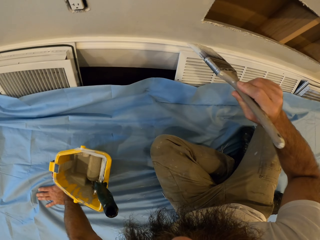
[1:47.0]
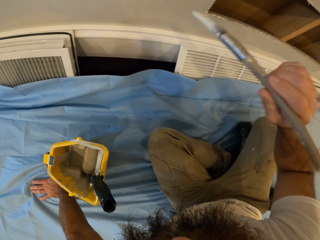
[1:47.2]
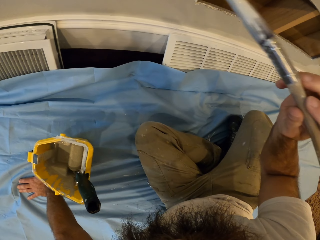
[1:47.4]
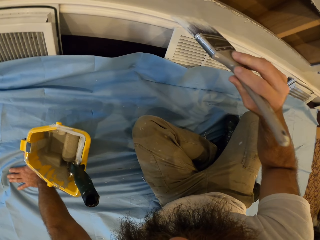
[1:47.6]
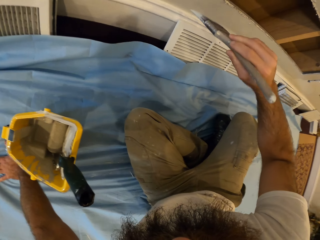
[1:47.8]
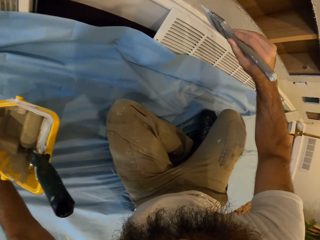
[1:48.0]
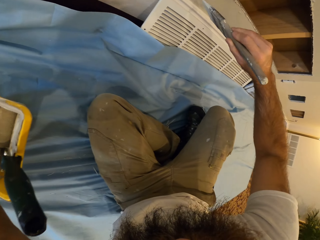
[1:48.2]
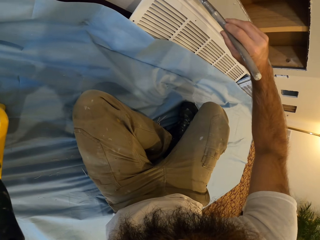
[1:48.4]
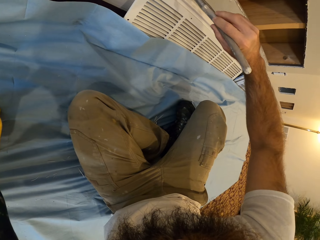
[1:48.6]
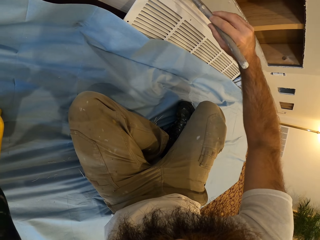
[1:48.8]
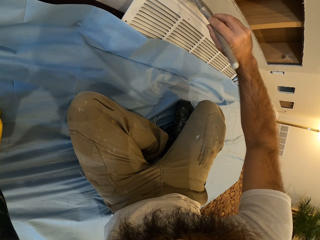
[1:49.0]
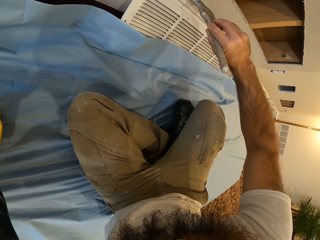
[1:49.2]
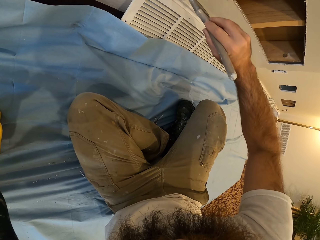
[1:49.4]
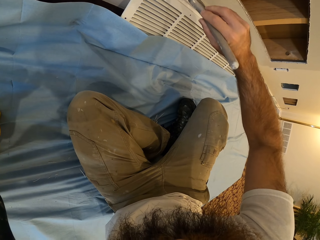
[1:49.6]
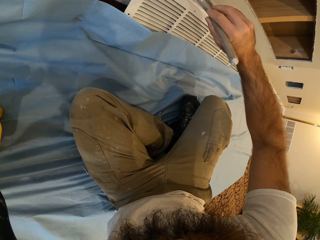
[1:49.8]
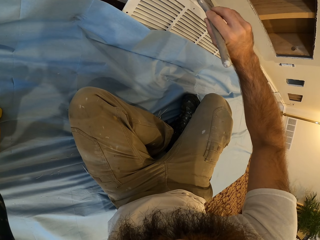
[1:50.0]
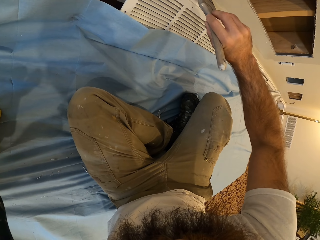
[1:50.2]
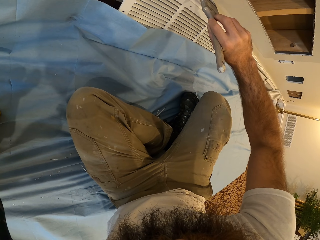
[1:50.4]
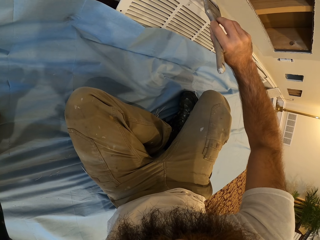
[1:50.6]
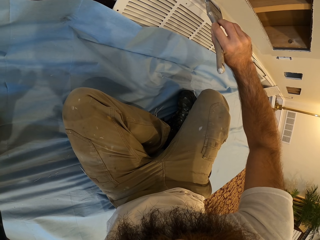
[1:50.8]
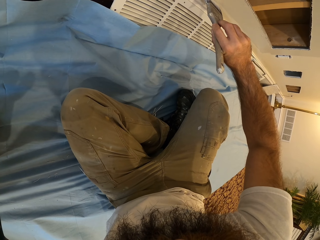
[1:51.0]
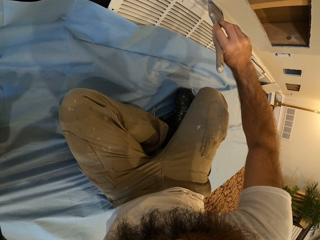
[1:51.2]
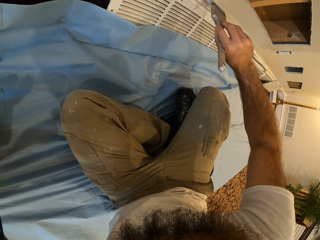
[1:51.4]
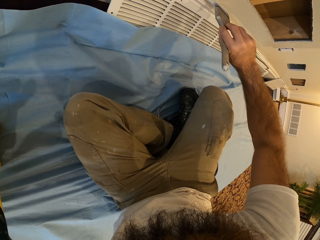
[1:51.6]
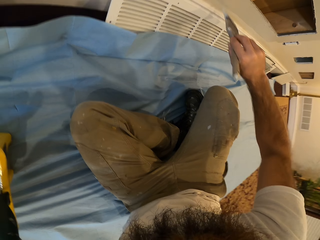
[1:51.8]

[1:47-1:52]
The camera wearer paints the wall with the brush in his right hand.

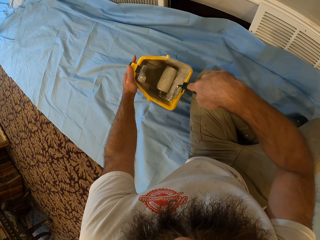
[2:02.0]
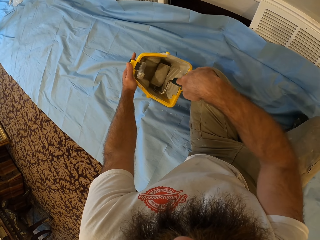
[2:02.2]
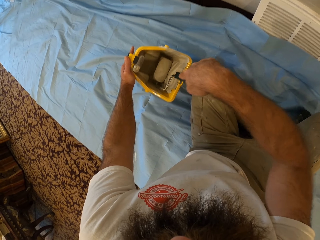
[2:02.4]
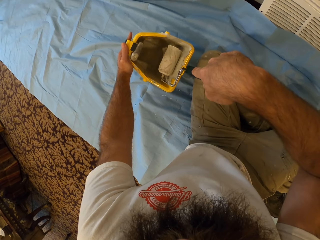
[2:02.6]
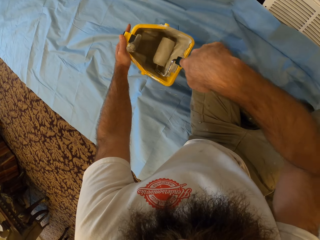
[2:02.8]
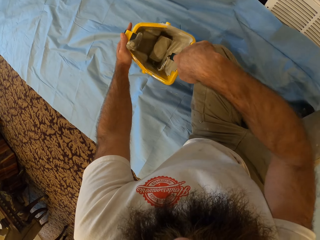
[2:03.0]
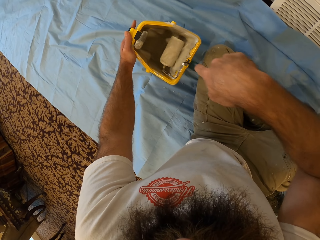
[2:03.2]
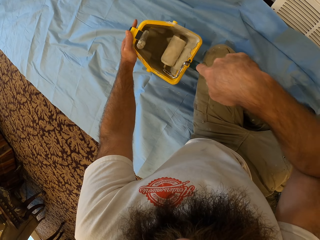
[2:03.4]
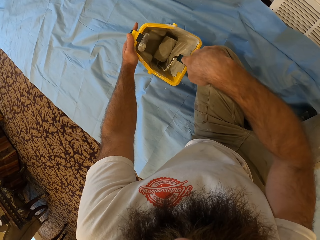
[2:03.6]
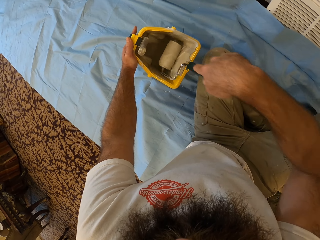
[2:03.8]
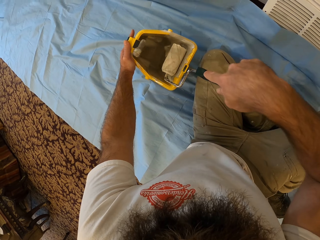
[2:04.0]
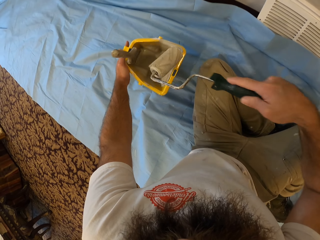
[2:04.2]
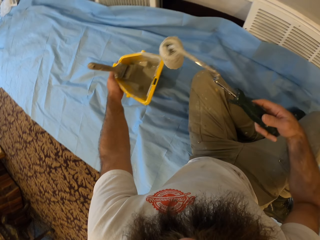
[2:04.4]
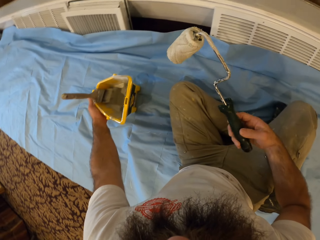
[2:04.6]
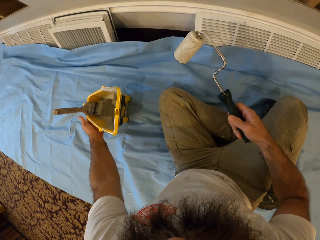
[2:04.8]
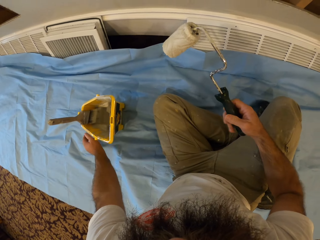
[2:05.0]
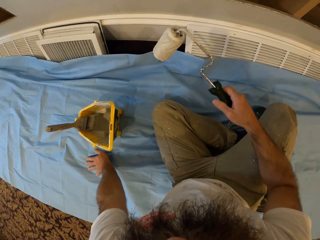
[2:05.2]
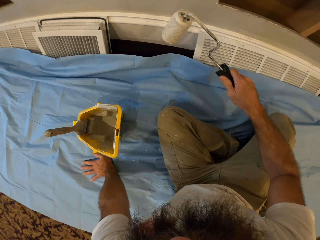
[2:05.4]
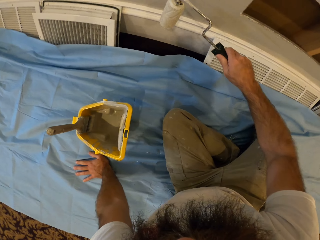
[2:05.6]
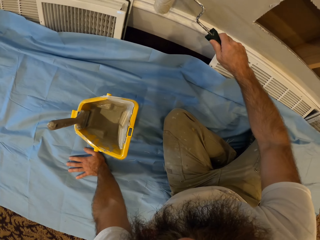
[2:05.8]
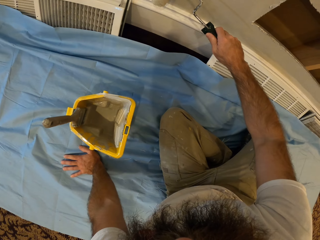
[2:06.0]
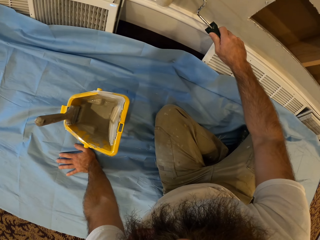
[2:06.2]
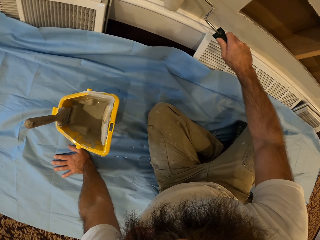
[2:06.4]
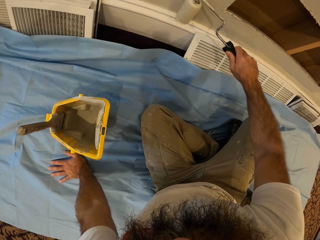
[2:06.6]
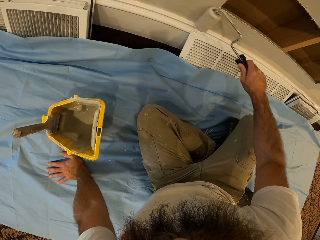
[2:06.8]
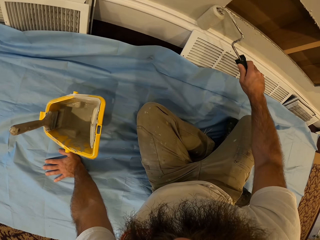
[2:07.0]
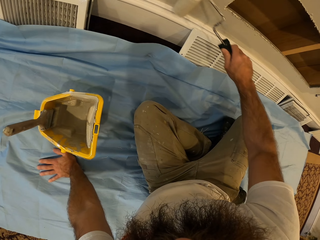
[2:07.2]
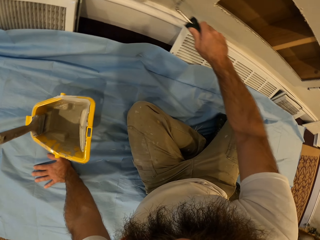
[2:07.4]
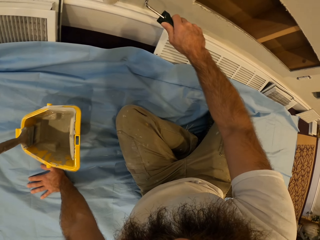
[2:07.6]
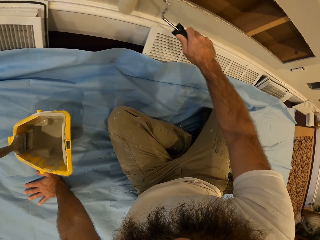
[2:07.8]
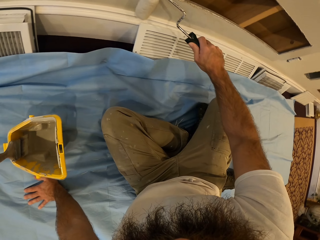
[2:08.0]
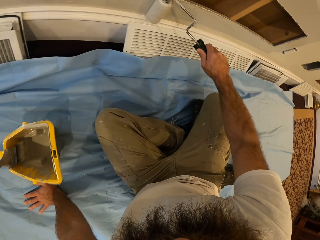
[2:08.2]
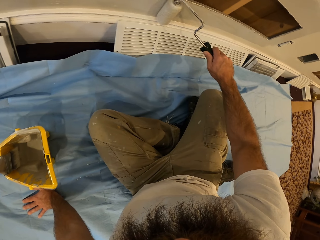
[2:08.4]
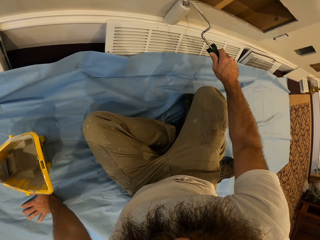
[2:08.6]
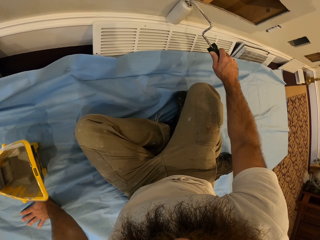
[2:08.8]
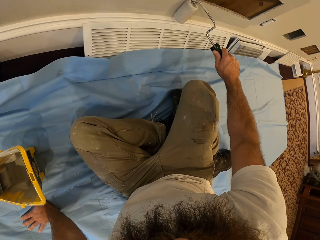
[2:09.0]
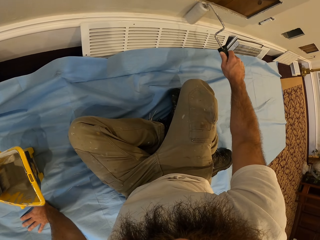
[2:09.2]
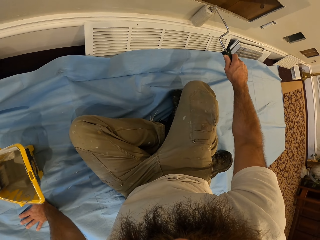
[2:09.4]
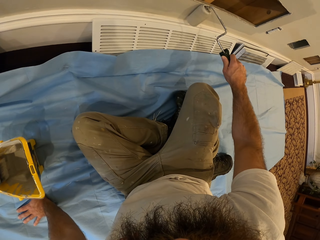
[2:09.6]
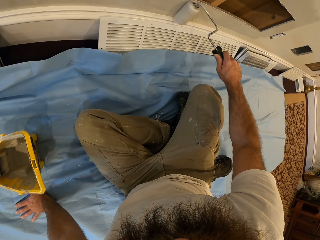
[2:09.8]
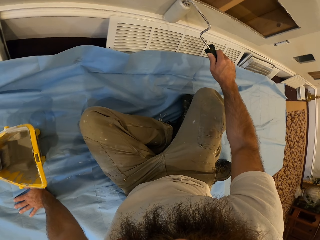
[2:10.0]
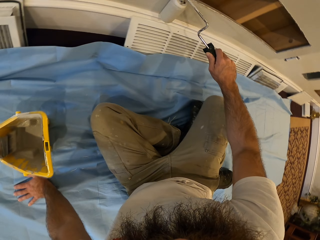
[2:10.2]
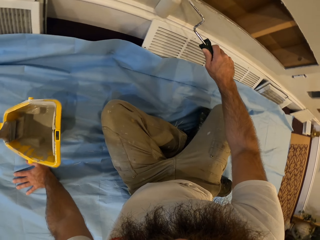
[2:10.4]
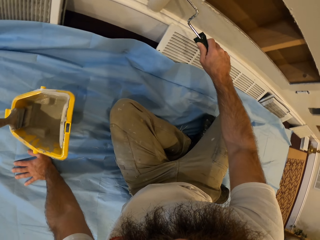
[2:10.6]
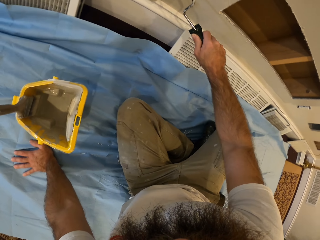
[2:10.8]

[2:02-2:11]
The camera wearer removes the roller brush from the paint bucket with his right hand. He places his left hand on the floor. He paints the wall with the roller brush in his right hand.

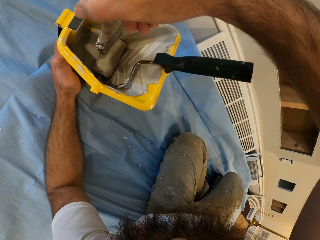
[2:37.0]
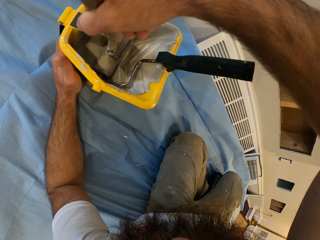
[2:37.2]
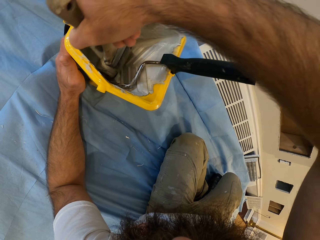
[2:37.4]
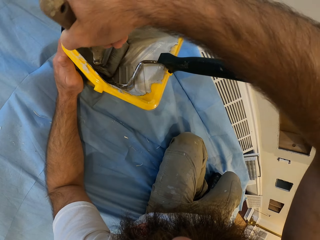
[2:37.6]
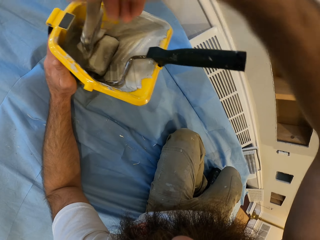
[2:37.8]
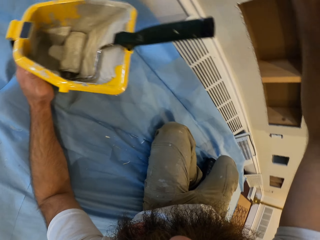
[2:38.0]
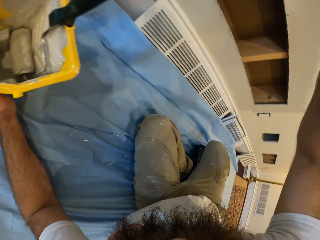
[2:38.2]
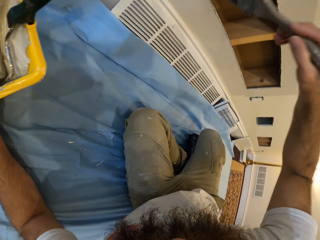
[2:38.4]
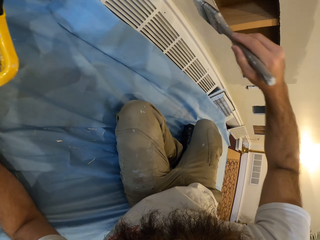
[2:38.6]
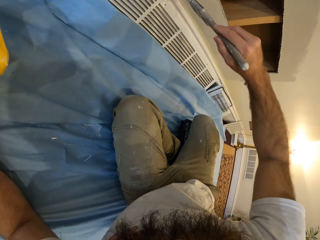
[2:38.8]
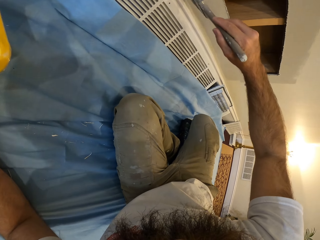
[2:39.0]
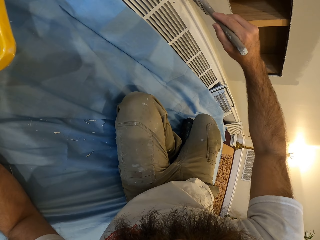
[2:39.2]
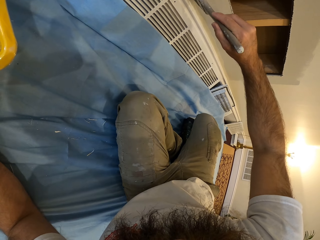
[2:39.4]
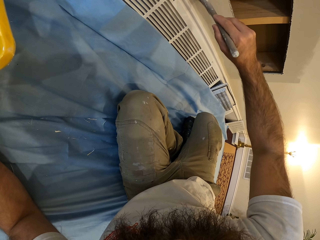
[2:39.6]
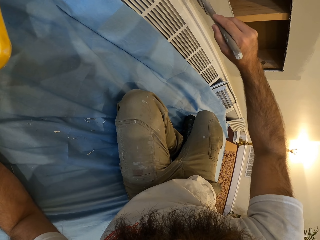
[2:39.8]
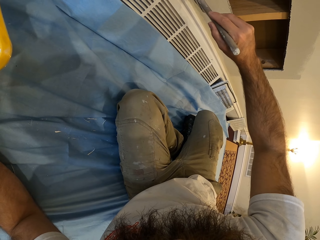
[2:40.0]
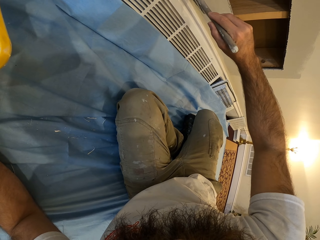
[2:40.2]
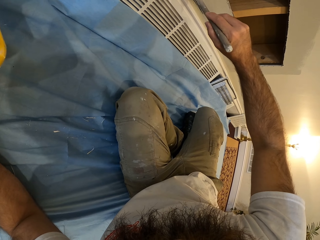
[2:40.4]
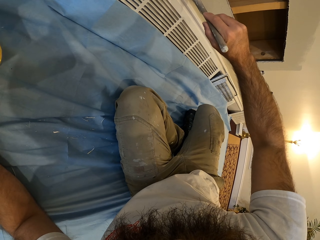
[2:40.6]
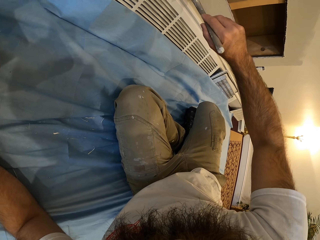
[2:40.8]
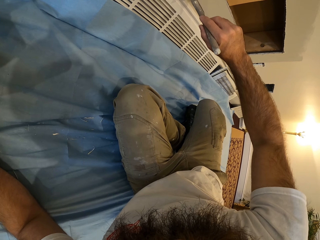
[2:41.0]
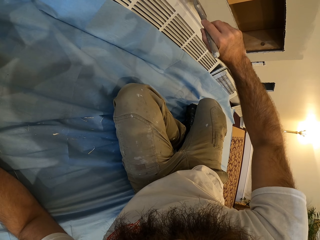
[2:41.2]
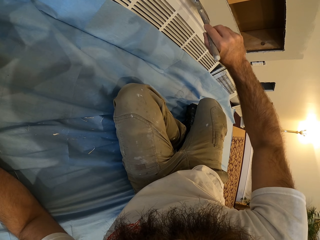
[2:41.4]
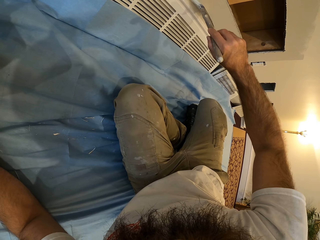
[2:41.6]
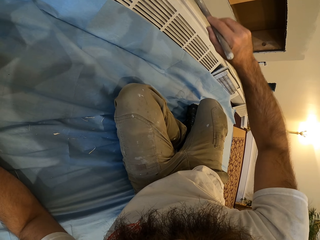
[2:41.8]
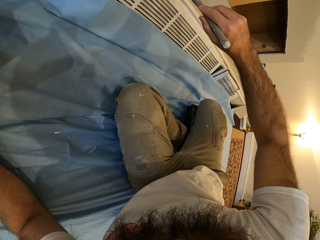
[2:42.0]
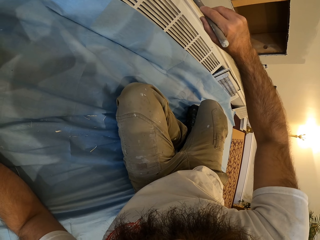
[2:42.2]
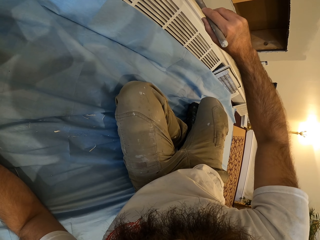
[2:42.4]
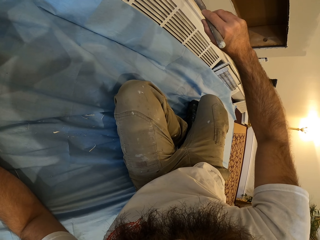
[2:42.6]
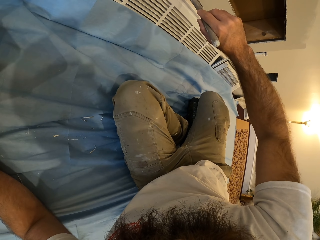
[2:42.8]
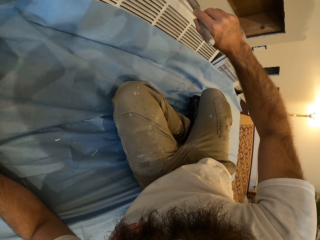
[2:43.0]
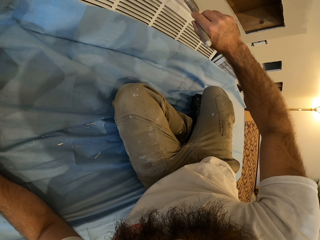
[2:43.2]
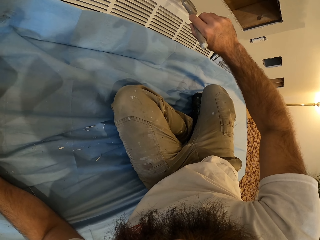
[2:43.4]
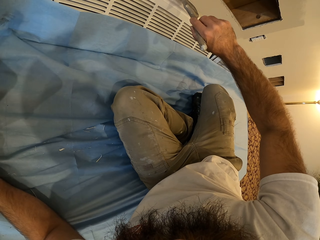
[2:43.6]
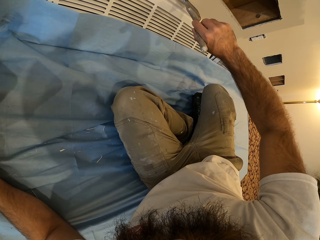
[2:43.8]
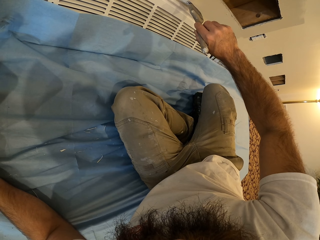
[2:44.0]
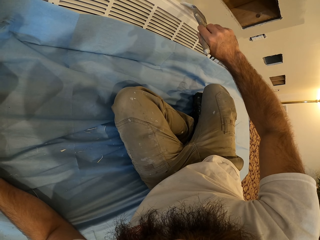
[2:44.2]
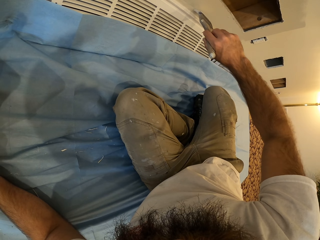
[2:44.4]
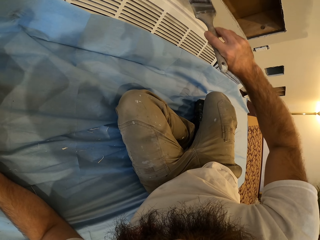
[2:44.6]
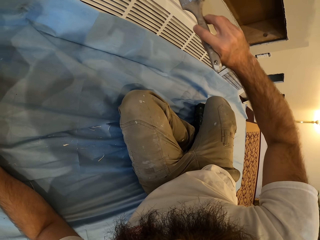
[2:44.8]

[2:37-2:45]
The camera wearer places the brush in his right hand on the roller brush in the paint bucket. He paints the wall with the brush in his right hand.
